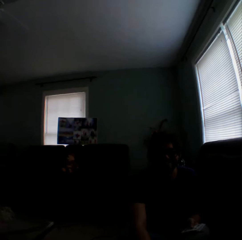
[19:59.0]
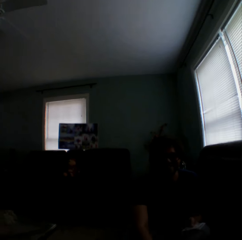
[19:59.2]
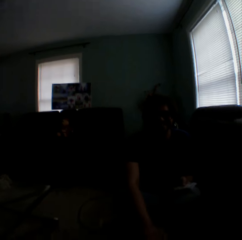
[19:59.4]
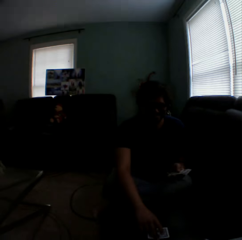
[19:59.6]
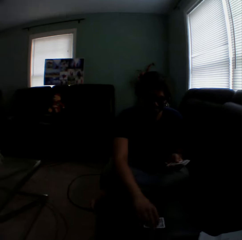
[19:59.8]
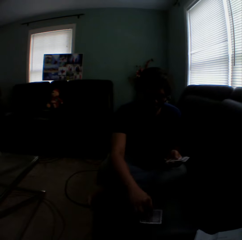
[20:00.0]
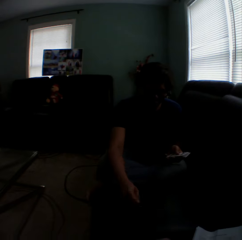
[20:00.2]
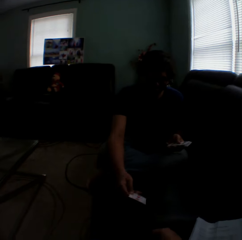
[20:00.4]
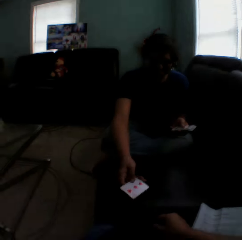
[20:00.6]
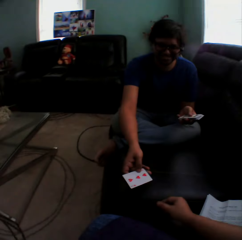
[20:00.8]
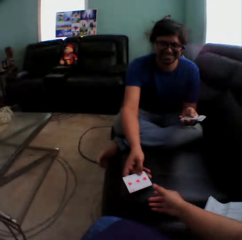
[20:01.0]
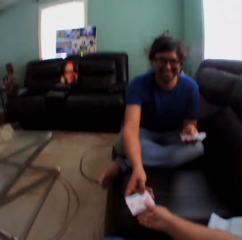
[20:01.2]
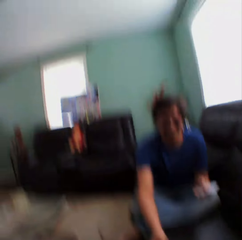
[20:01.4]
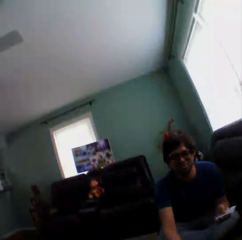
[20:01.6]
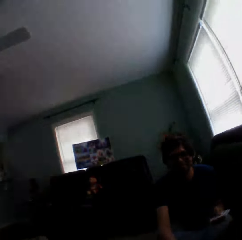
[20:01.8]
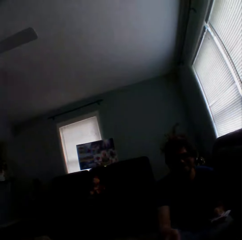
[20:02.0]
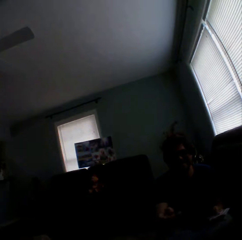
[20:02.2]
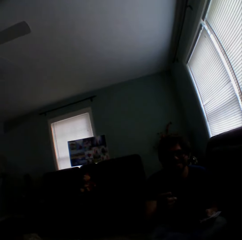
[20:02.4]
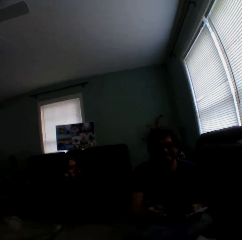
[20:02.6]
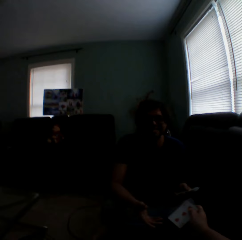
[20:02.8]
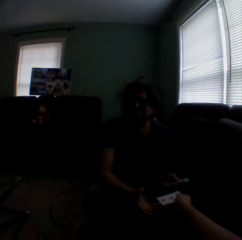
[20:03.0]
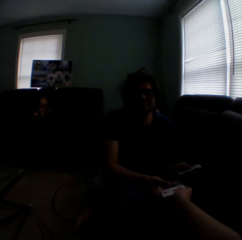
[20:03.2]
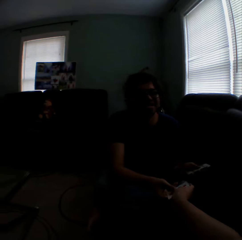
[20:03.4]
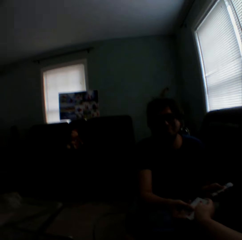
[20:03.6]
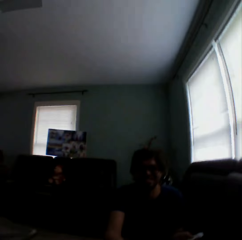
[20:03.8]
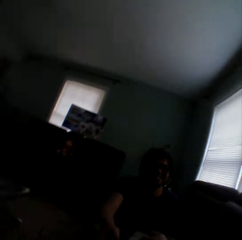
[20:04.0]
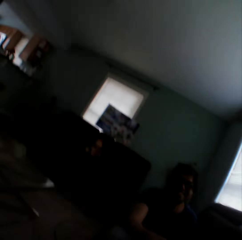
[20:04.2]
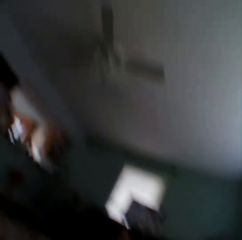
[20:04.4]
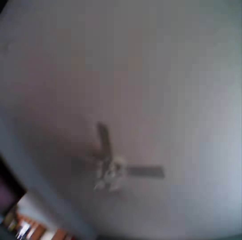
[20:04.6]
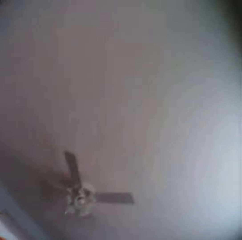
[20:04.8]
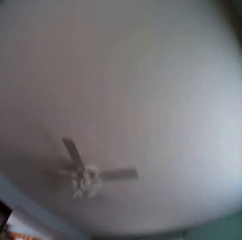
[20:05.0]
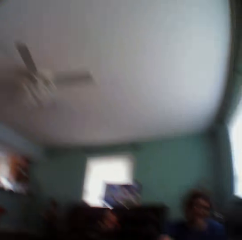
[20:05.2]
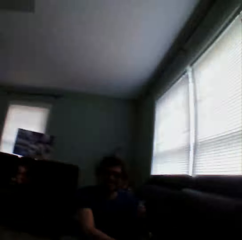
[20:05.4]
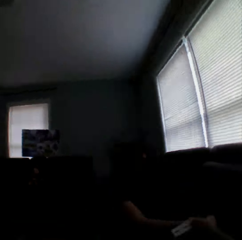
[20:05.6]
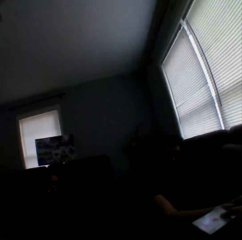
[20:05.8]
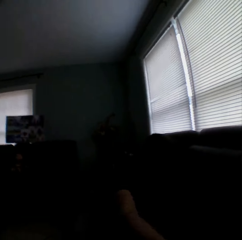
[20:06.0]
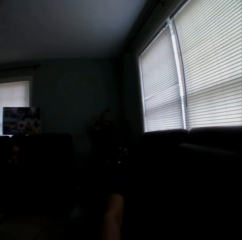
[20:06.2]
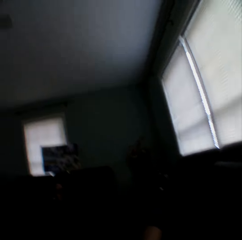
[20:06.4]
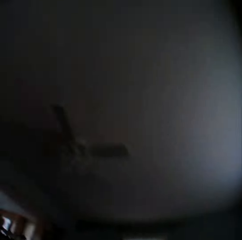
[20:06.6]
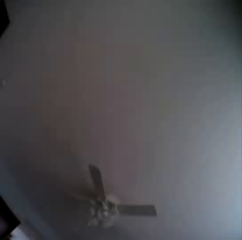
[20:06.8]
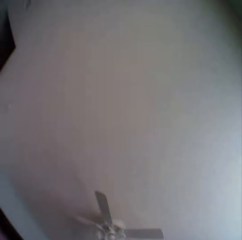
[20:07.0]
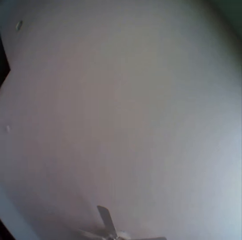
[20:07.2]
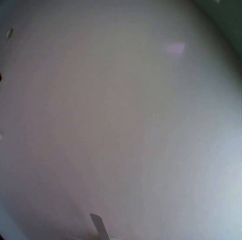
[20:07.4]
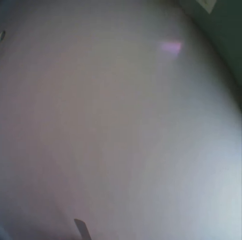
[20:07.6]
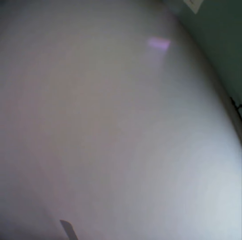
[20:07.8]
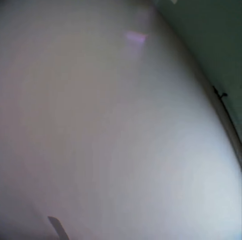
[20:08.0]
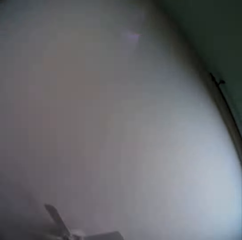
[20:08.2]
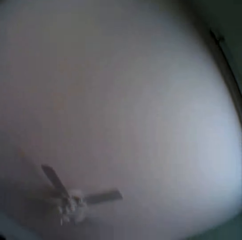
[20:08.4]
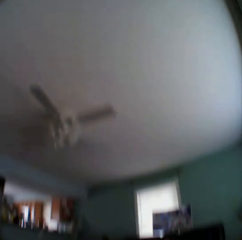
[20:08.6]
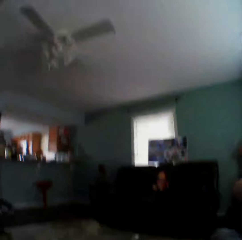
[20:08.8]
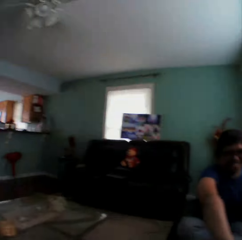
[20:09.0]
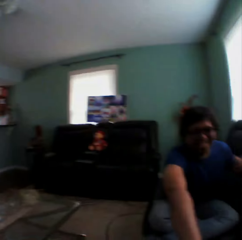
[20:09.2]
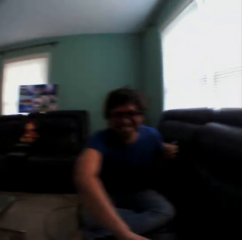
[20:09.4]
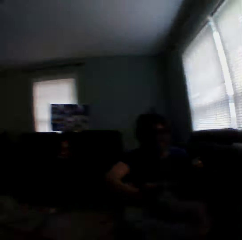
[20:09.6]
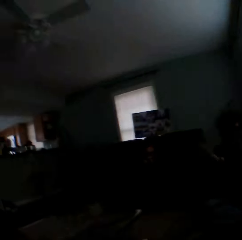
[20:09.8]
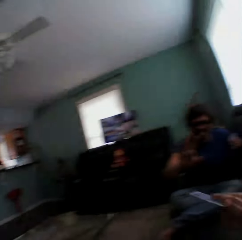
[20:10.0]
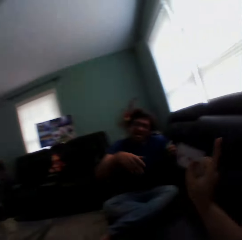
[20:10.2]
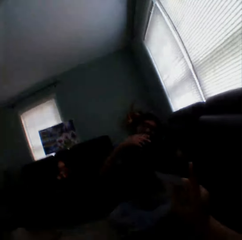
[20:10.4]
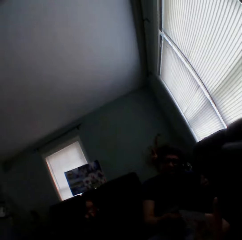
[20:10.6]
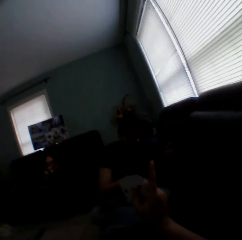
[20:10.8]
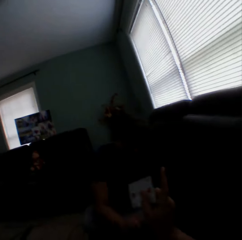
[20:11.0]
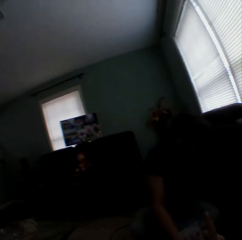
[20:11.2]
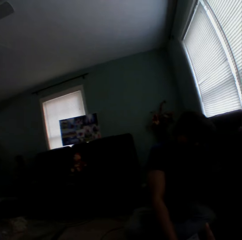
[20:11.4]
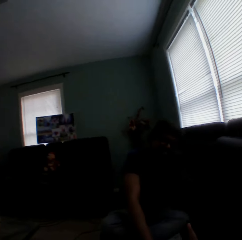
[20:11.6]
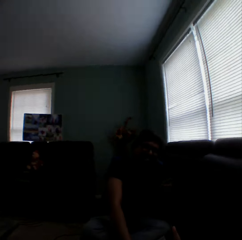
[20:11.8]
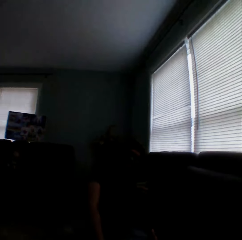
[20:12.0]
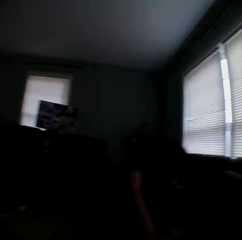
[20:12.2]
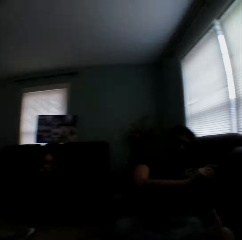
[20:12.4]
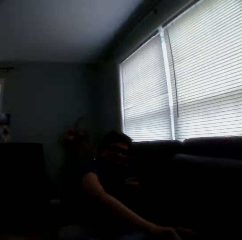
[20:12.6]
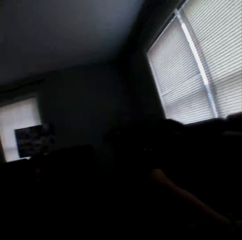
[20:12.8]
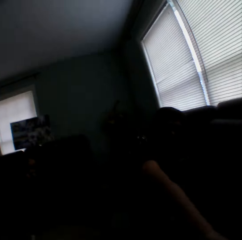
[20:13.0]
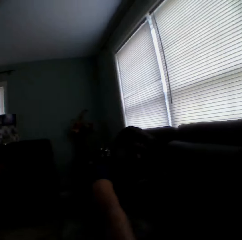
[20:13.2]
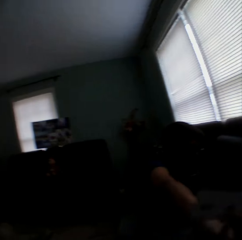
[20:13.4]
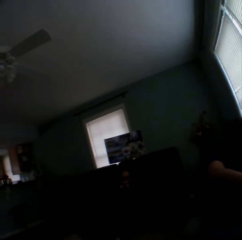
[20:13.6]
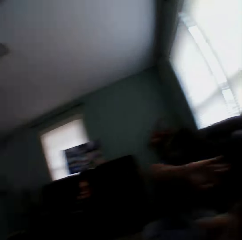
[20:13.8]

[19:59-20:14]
A man holds playing cards. The camera wearer turns to the side. The man gives a card to the camera wearer. The camera wearer holds a playing card. They give a card to the man. They turn to the side. The man sways a hand. The camera wearer sways a hand.

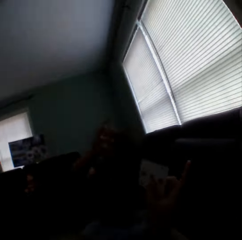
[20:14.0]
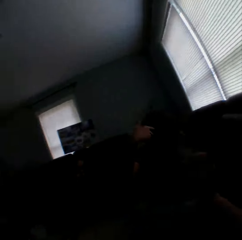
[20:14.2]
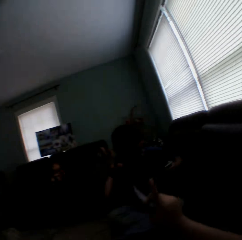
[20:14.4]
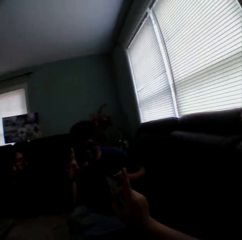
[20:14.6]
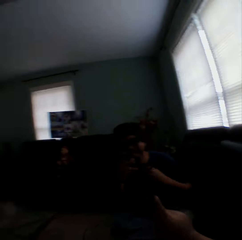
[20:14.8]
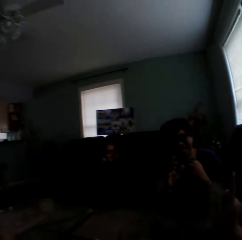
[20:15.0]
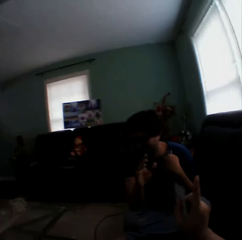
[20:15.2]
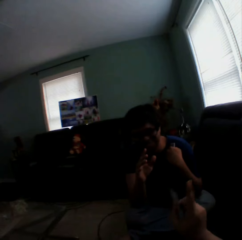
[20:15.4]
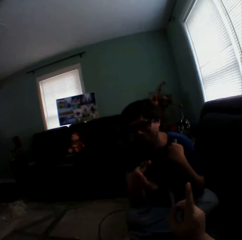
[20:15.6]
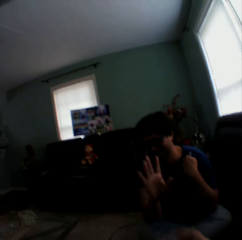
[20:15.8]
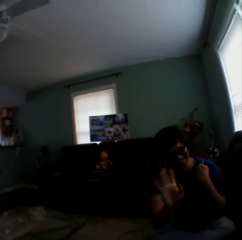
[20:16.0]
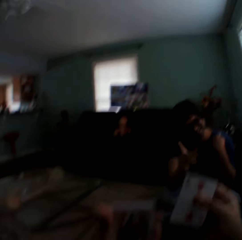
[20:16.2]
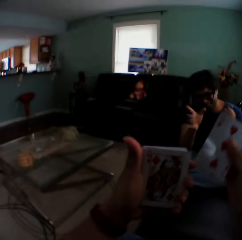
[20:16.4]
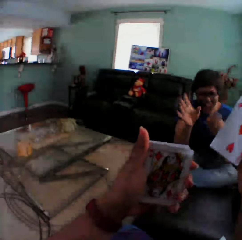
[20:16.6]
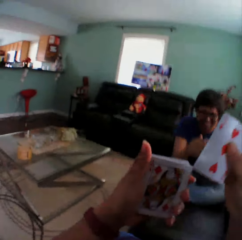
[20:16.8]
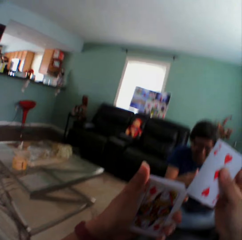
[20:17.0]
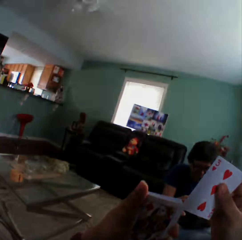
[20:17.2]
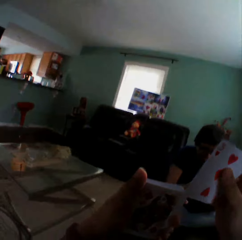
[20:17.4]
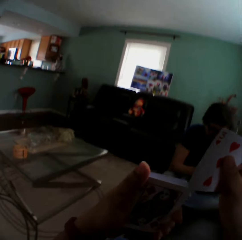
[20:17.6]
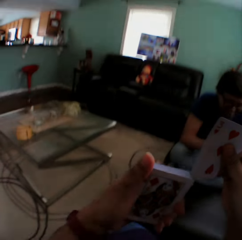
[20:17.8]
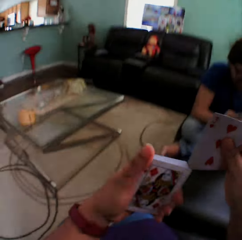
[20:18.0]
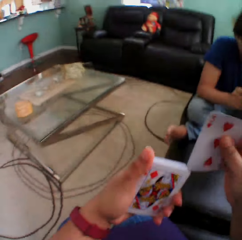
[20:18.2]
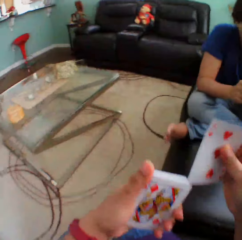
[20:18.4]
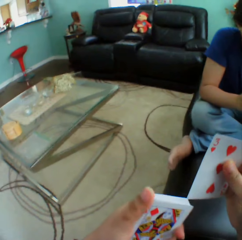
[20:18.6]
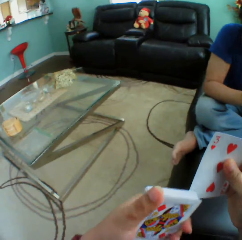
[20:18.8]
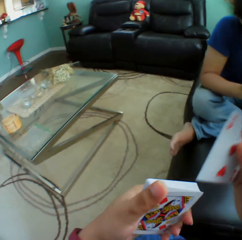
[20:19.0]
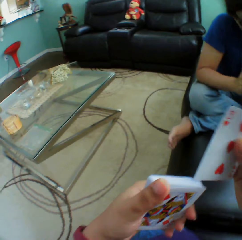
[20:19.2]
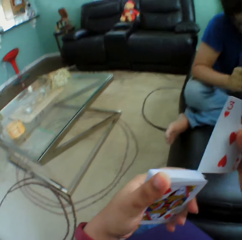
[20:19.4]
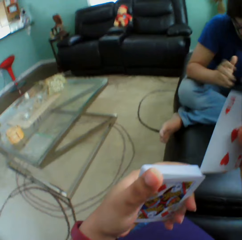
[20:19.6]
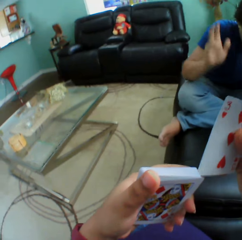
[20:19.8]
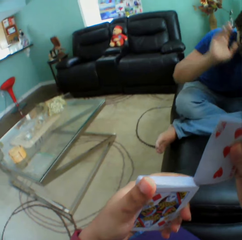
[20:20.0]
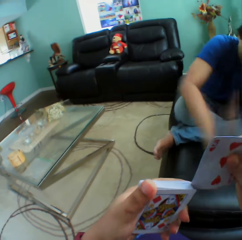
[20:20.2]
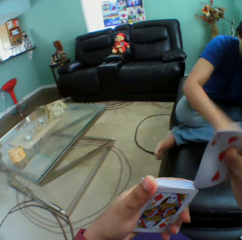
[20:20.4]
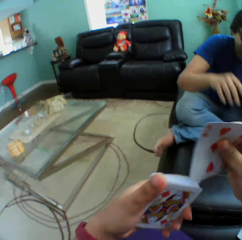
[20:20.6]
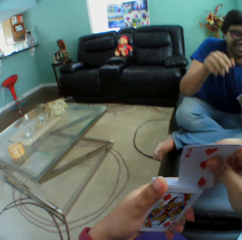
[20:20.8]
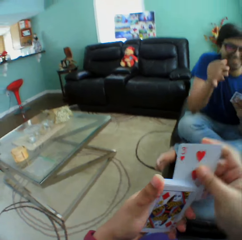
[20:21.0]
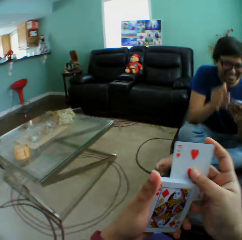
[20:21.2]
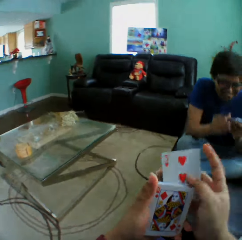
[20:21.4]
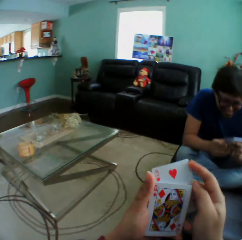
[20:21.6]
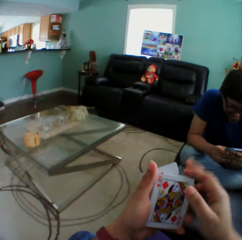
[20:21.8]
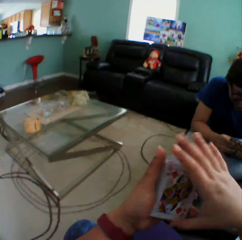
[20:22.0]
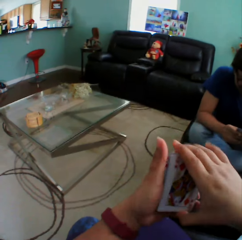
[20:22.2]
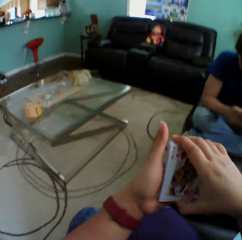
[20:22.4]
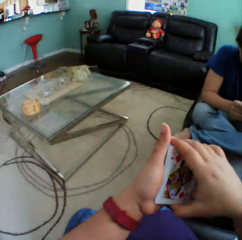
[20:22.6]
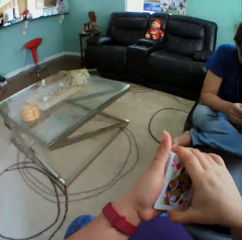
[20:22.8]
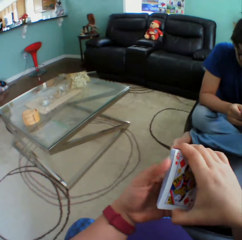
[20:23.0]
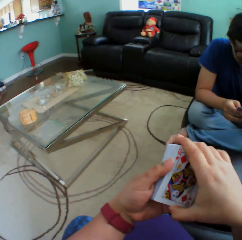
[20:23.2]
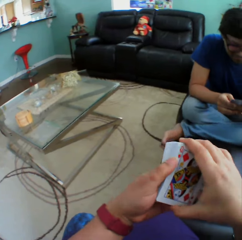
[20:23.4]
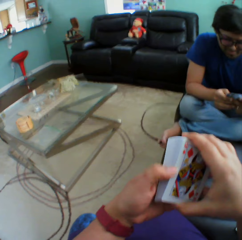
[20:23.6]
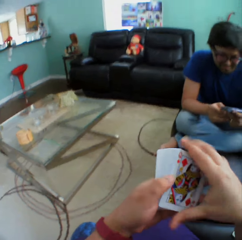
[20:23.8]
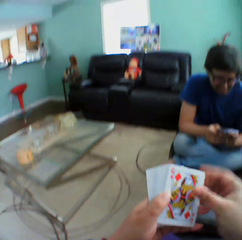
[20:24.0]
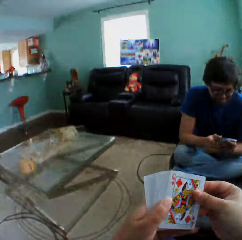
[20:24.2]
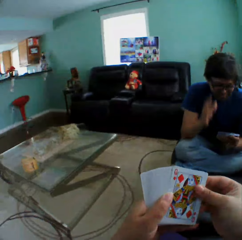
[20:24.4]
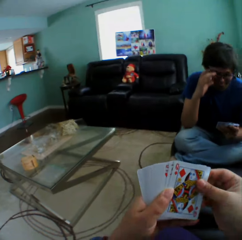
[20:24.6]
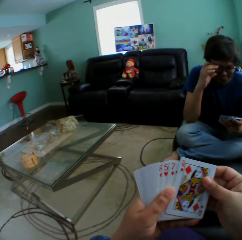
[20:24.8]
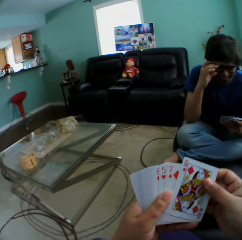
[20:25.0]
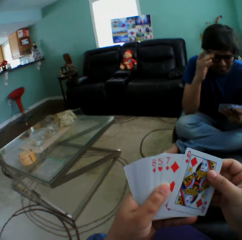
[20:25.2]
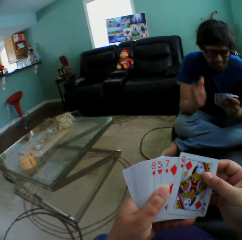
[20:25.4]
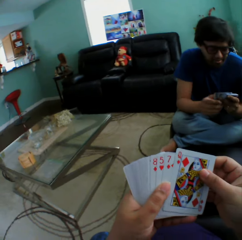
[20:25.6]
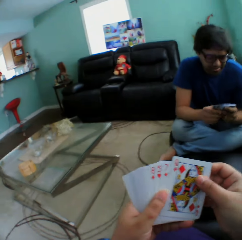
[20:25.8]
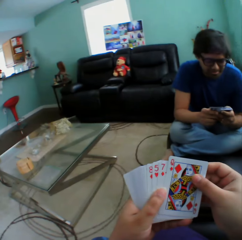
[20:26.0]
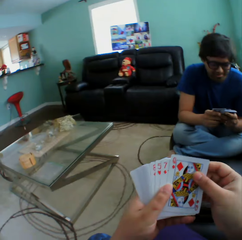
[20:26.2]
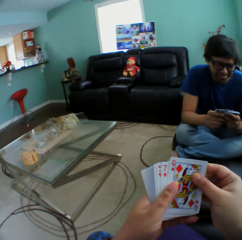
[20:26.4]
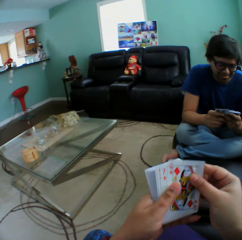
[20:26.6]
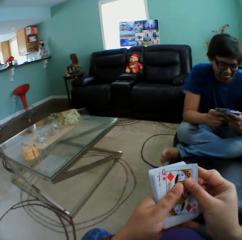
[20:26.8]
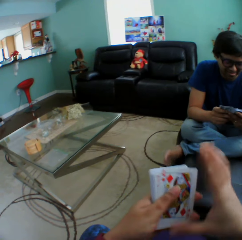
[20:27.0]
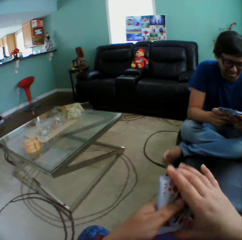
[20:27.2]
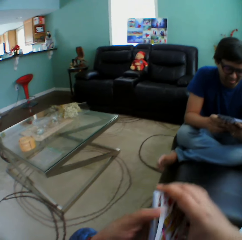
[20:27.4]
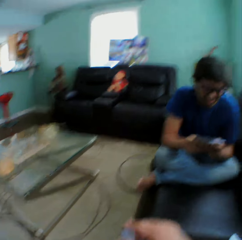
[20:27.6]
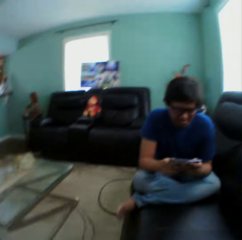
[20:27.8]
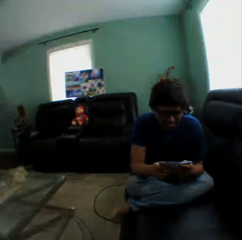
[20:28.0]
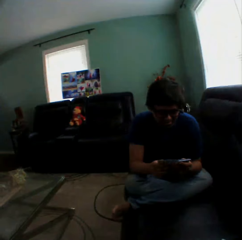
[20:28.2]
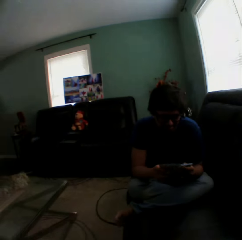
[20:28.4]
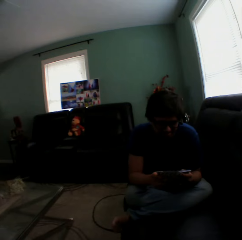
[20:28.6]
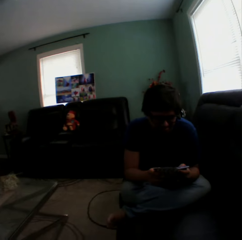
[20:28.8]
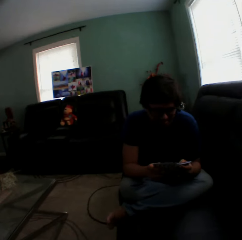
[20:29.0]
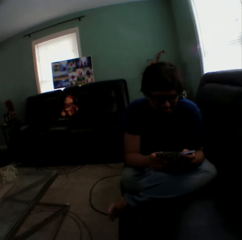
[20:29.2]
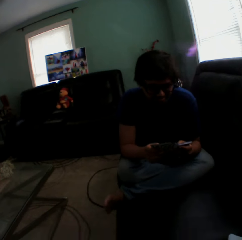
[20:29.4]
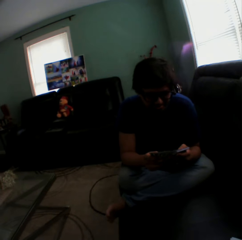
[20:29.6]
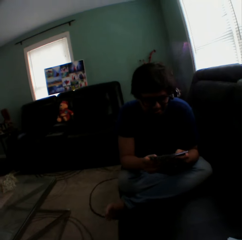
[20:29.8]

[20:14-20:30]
The camera wearer holds playing cards. They insert a card in a pile of cards. A man taps a hand on a couch. The man holds the spectacles and touches the shades. The camera wearer holds the playing cards. The man sways the foot and arranges the cards in a hand. The camera wearer turns to the side.
